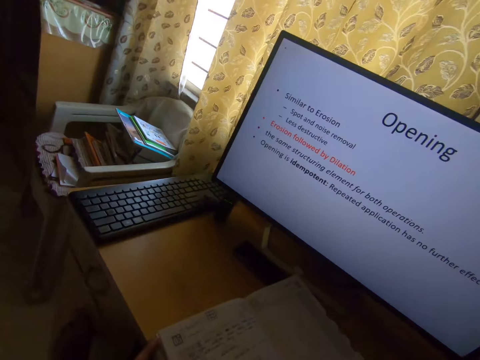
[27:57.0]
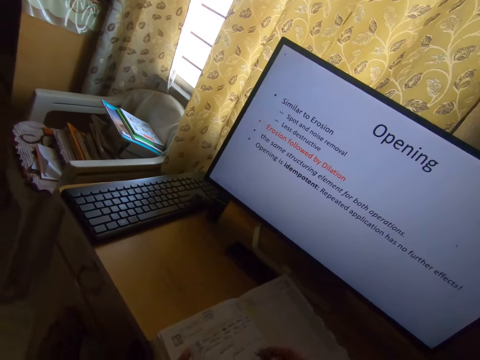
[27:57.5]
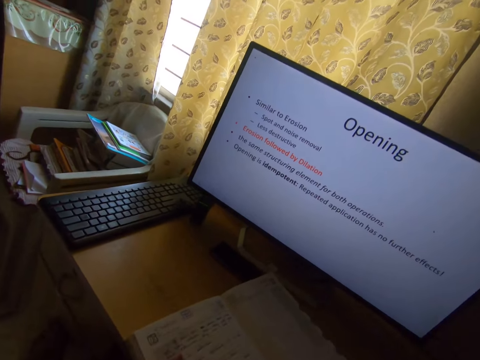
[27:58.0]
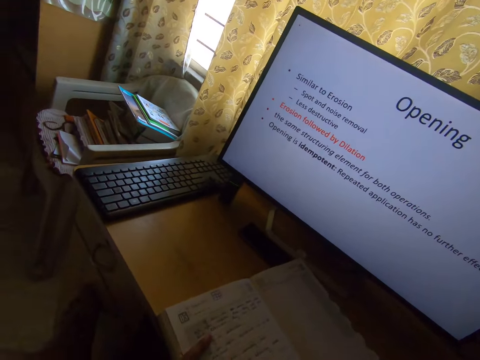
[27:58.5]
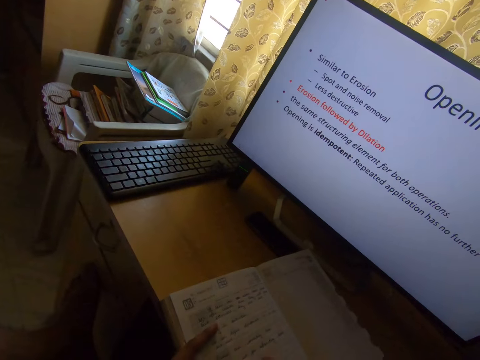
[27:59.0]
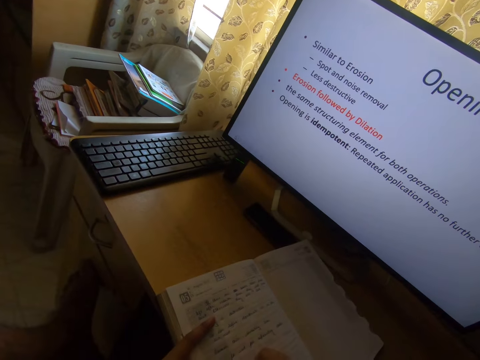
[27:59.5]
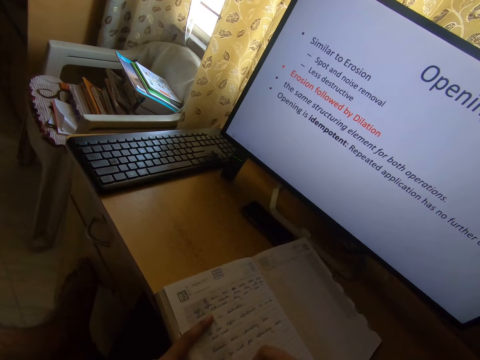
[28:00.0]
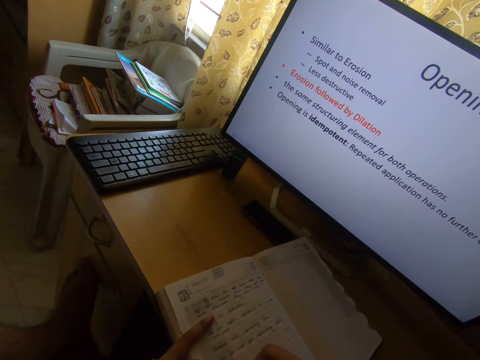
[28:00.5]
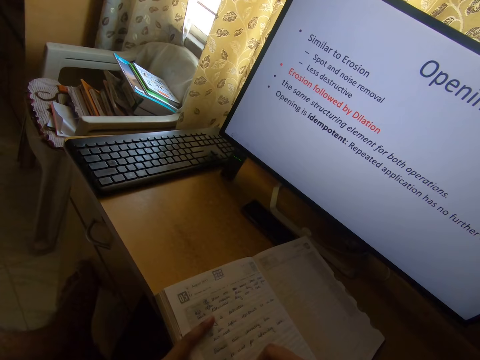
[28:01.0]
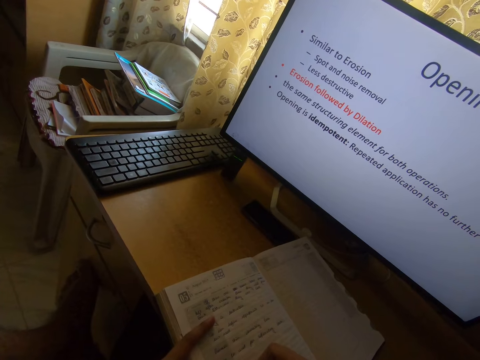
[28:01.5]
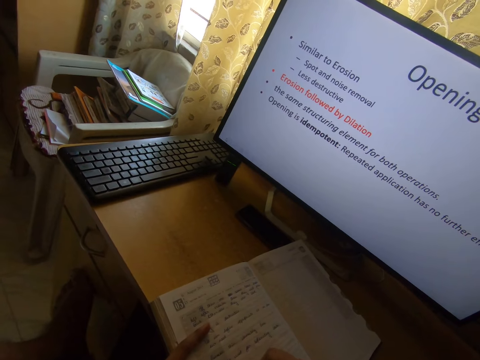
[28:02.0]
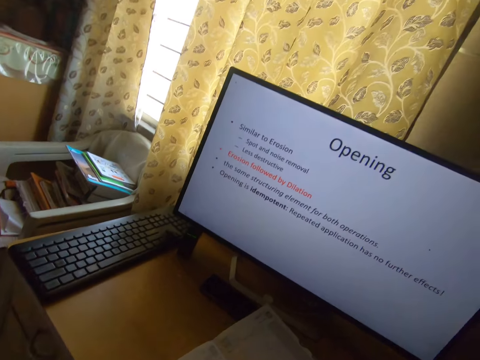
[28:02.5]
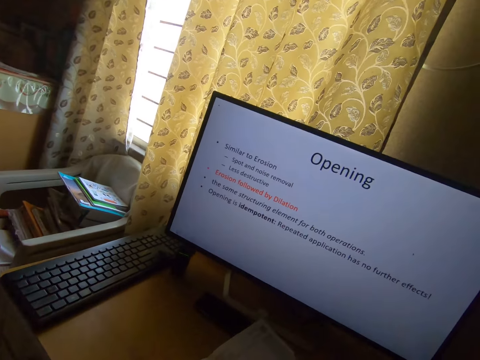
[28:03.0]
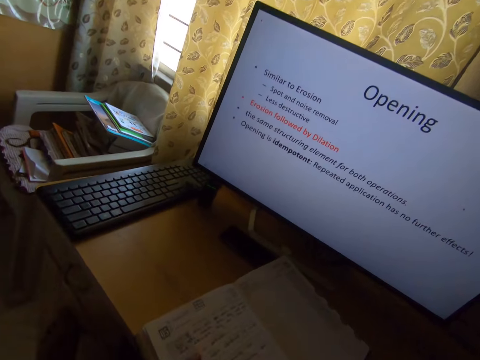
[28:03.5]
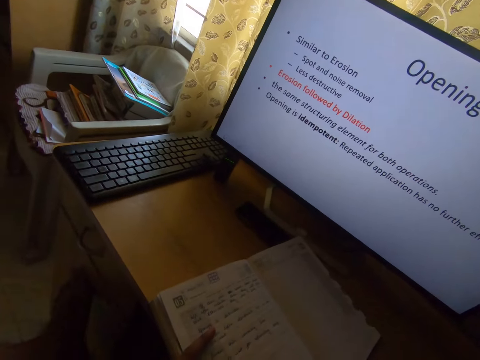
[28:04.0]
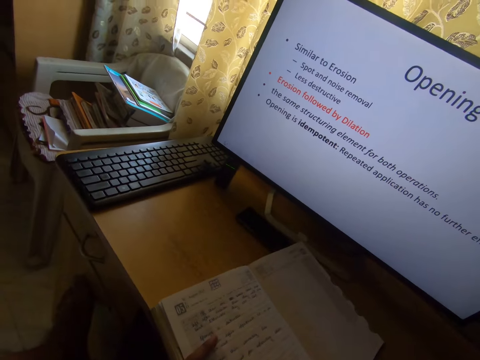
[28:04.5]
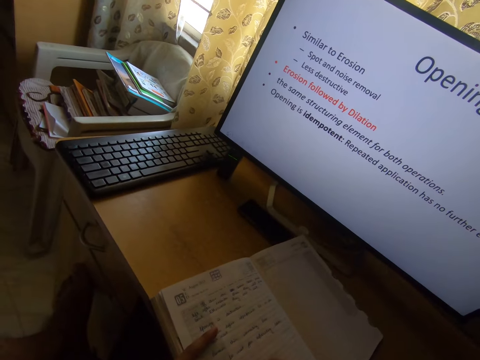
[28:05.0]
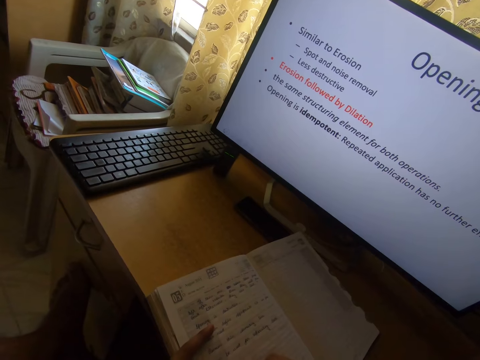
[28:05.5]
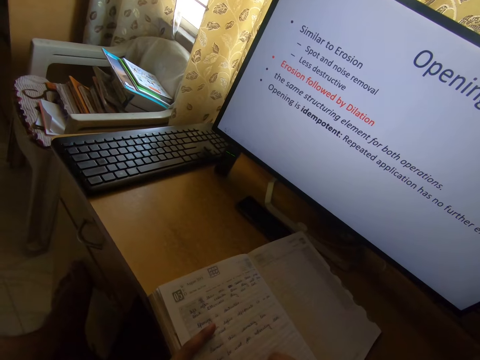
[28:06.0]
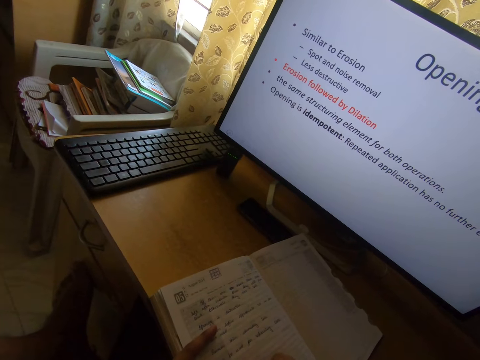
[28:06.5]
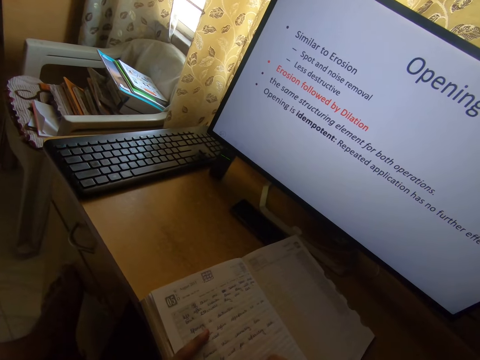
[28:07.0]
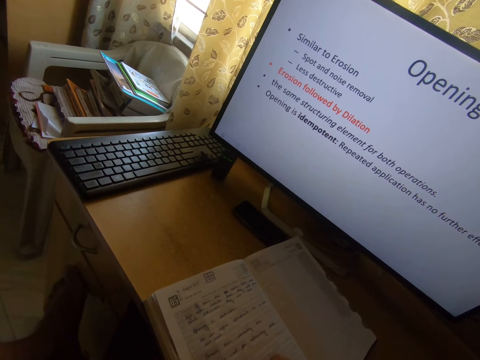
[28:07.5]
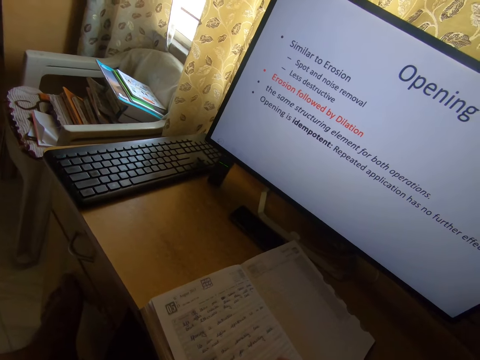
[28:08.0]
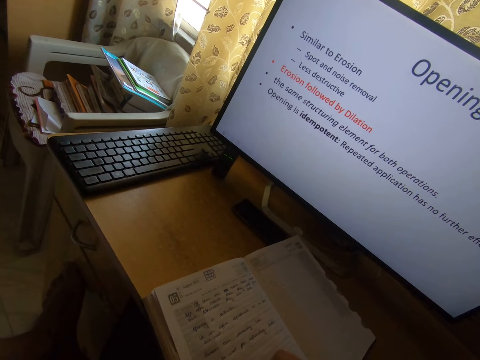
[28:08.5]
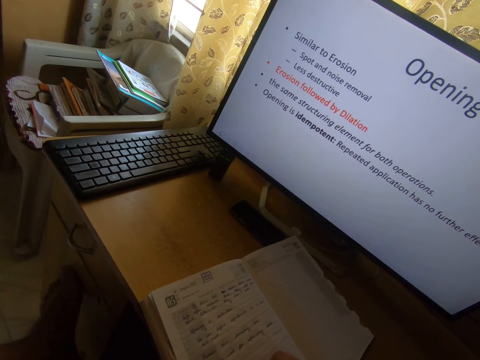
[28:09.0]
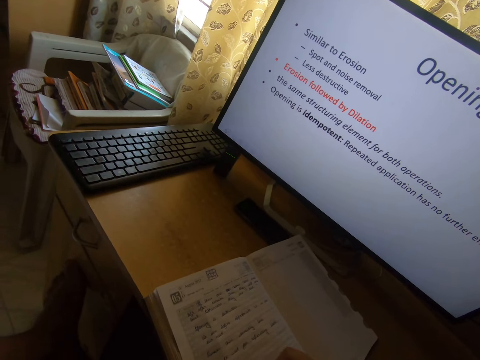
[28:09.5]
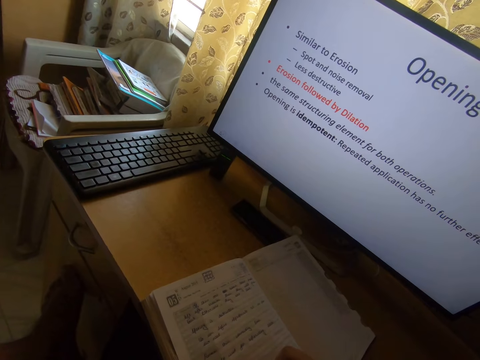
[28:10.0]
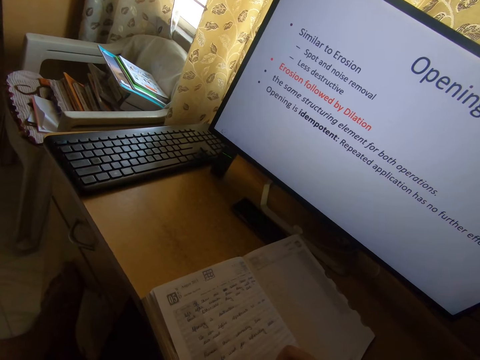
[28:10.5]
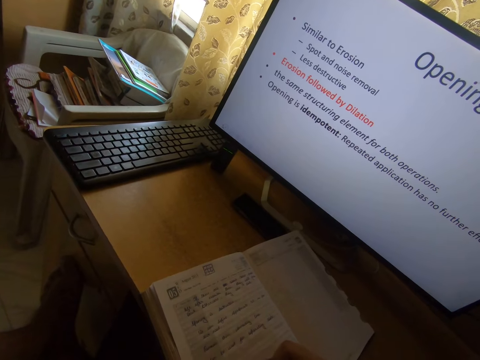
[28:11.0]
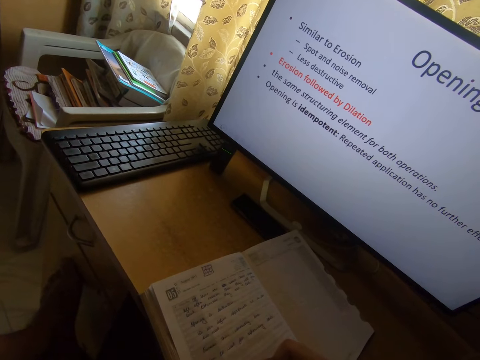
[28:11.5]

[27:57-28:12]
The camera wearer writes in the book on the table.

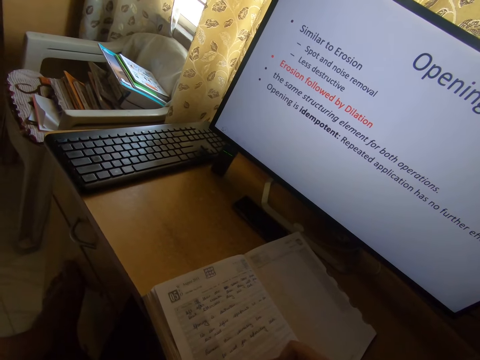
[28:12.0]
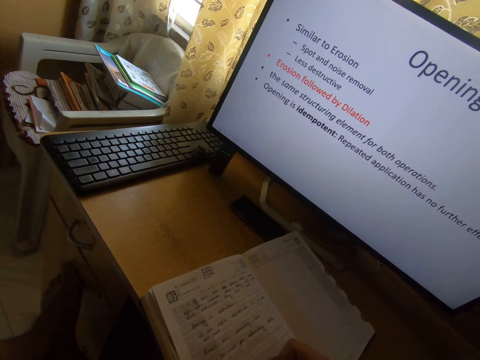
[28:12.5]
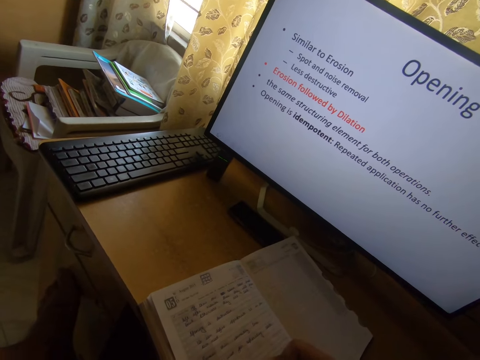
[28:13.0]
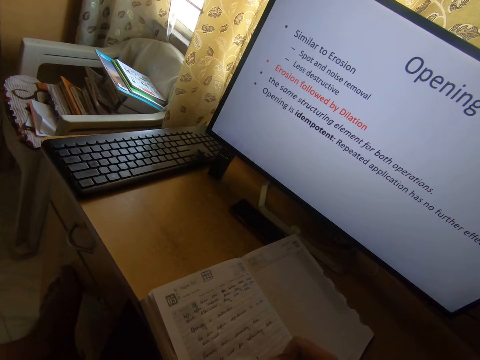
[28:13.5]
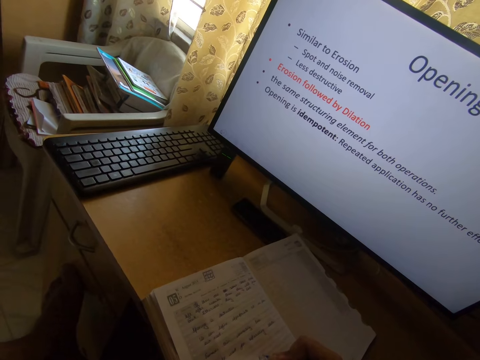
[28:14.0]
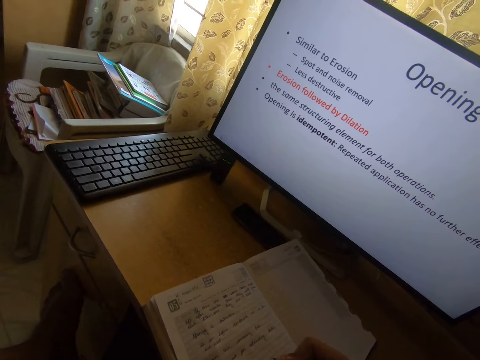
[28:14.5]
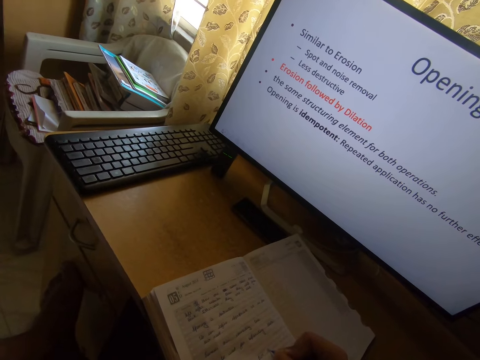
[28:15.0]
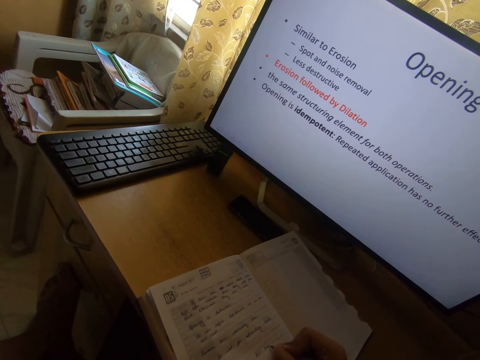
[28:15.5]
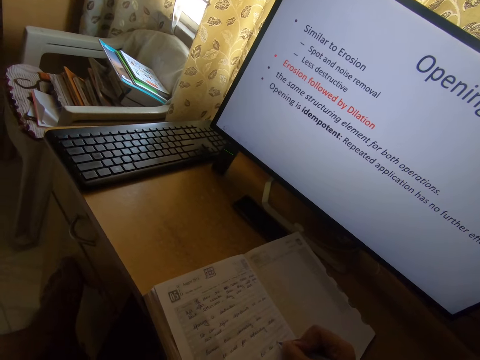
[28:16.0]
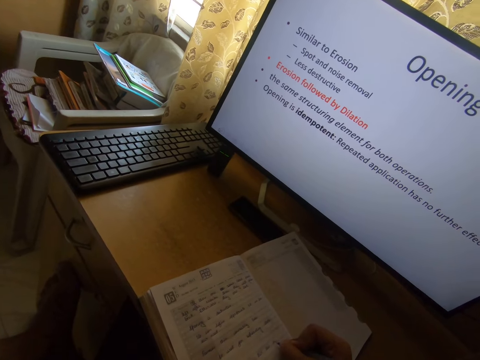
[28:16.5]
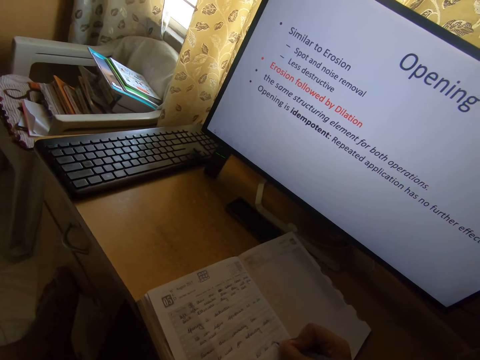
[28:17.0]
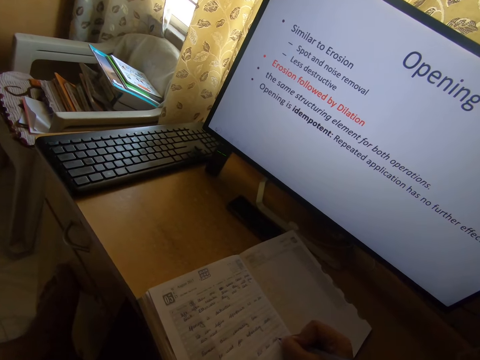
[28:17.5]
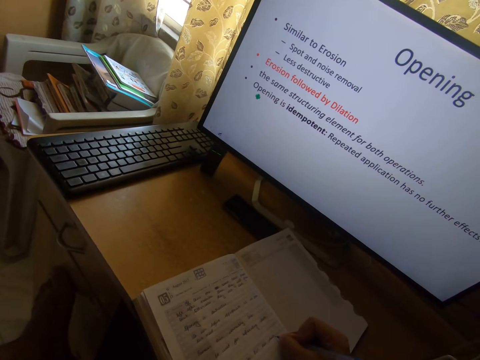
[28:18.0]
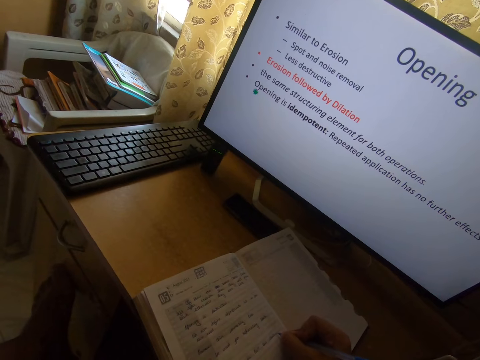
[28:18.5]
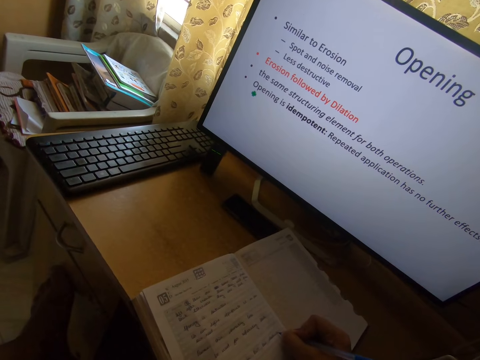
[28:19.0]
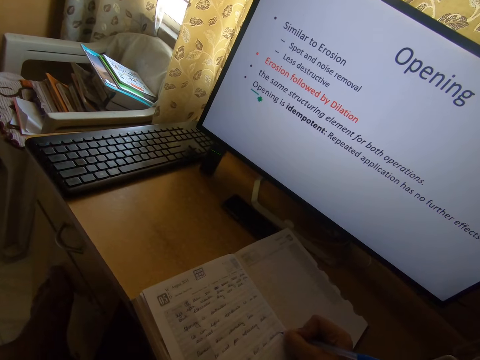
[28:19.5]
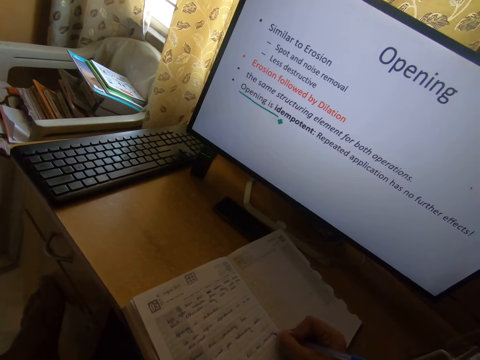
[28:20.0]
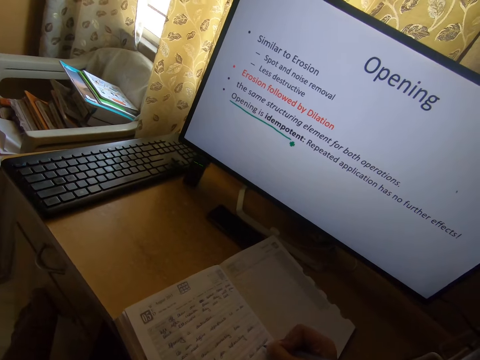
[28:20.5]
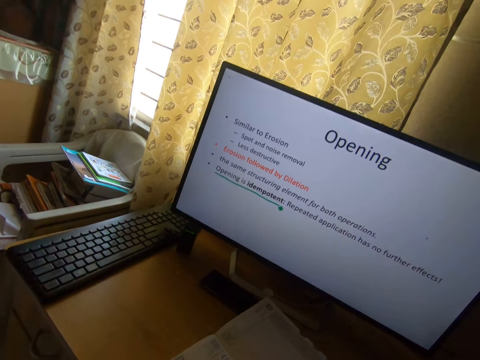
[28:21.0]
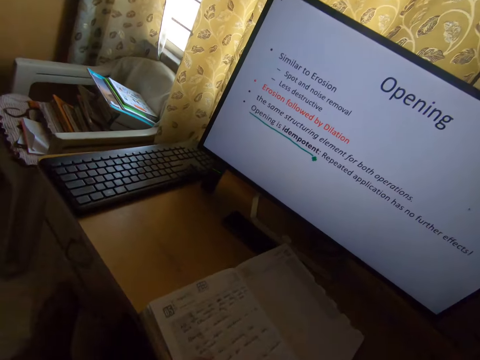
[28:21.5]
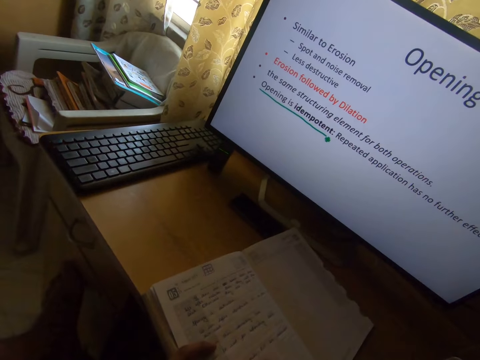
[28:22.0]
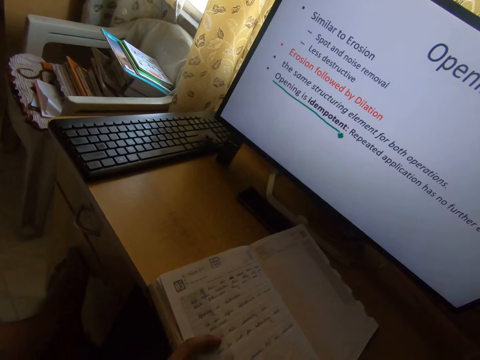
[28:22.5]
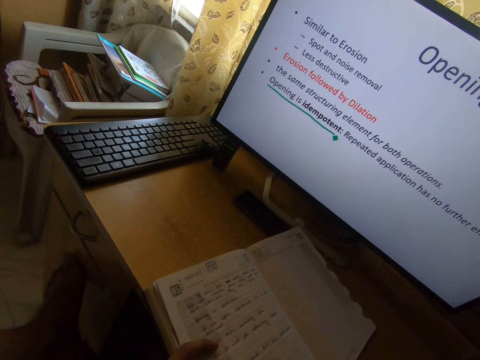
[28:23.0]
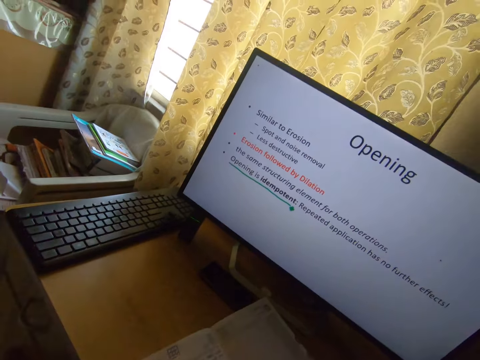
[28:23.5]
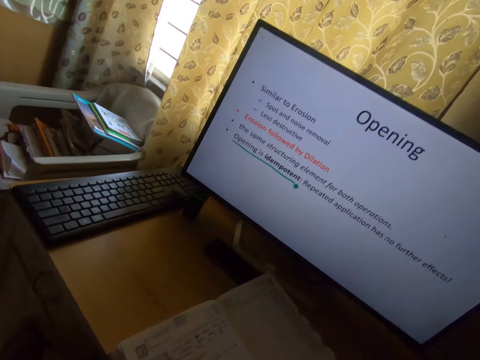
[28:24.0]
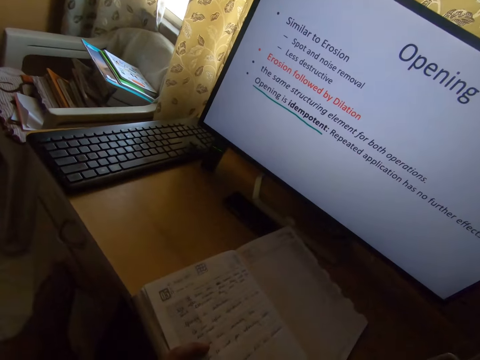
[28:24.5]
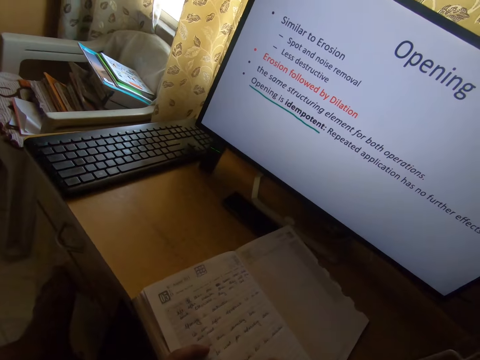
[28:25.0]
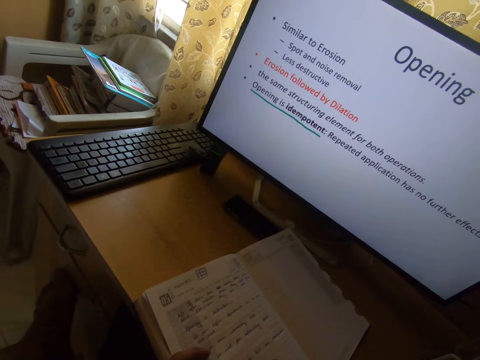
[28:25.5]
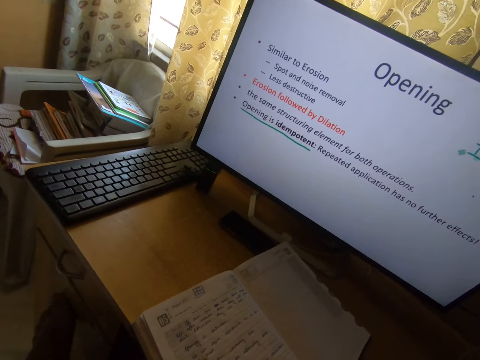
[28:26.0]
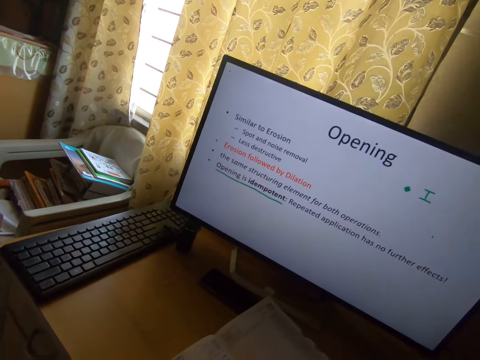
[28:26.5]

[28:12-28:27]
The camera wearer writes on the desktop. They operate the computer.
